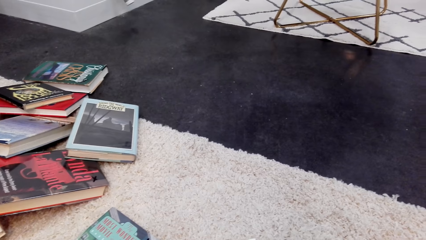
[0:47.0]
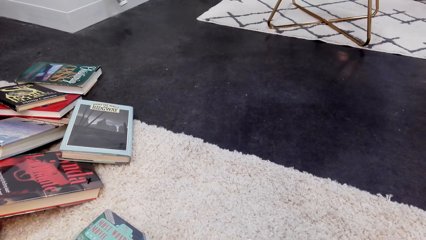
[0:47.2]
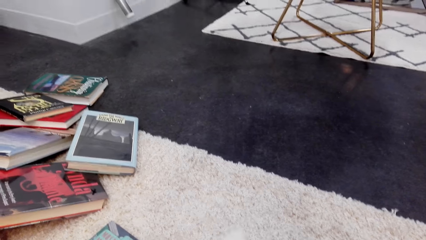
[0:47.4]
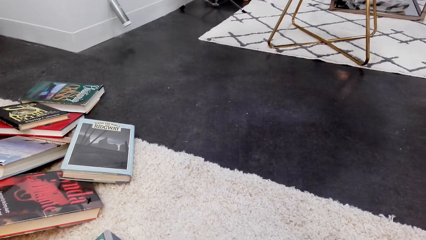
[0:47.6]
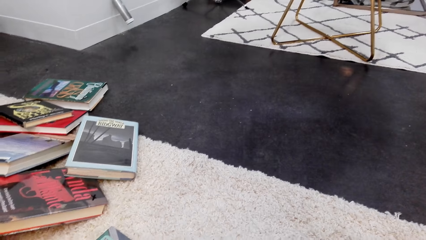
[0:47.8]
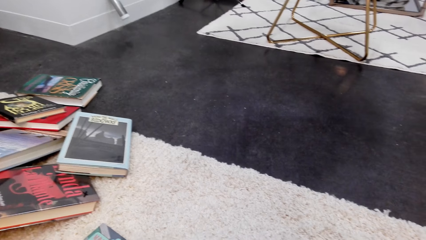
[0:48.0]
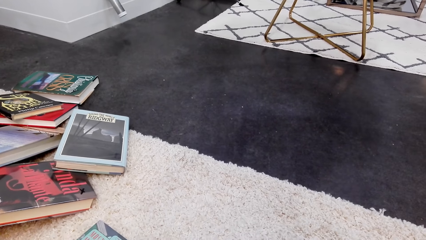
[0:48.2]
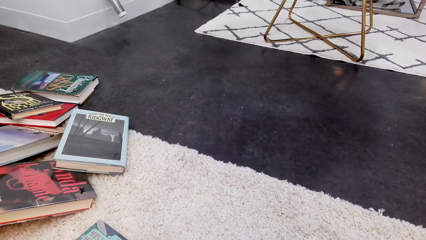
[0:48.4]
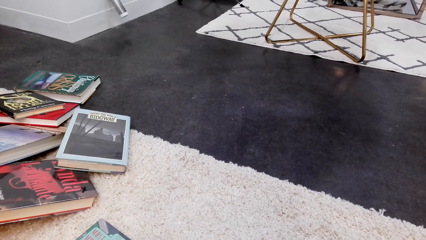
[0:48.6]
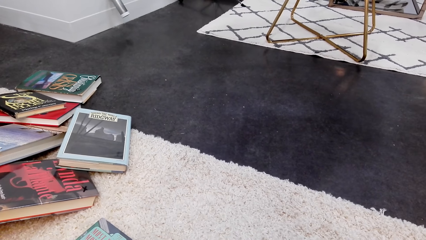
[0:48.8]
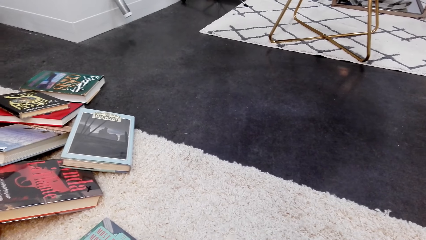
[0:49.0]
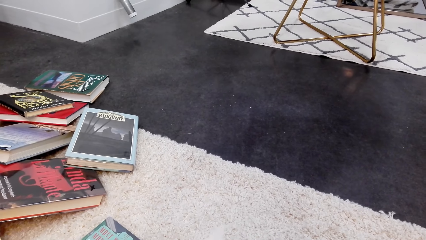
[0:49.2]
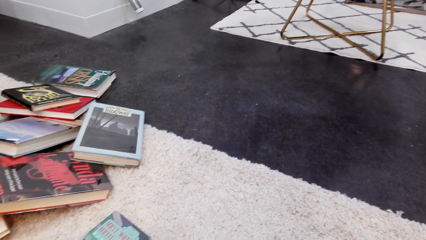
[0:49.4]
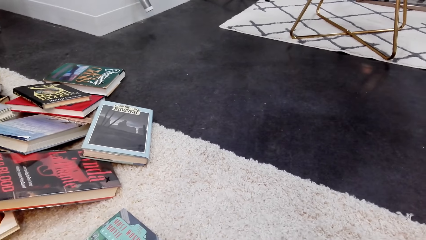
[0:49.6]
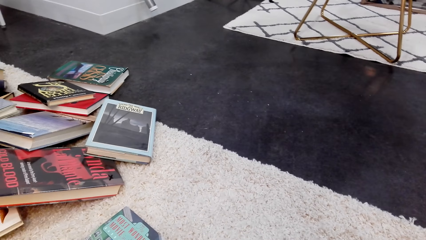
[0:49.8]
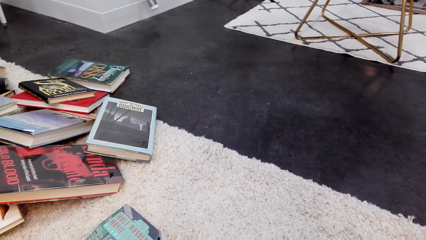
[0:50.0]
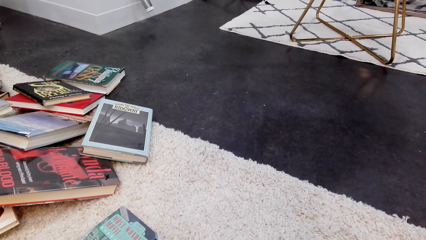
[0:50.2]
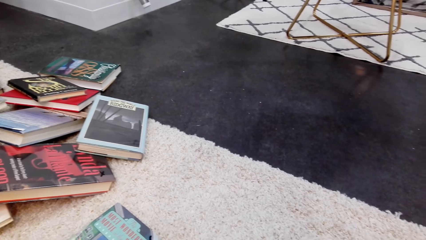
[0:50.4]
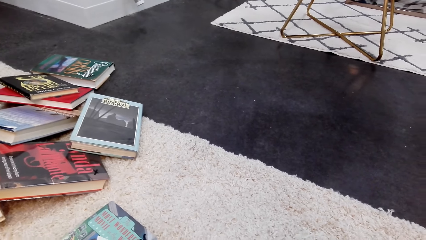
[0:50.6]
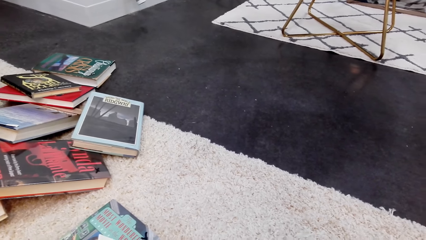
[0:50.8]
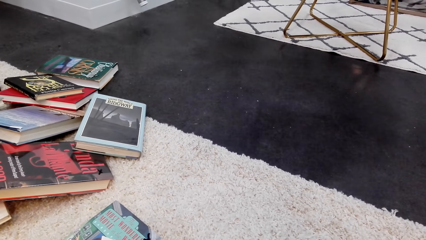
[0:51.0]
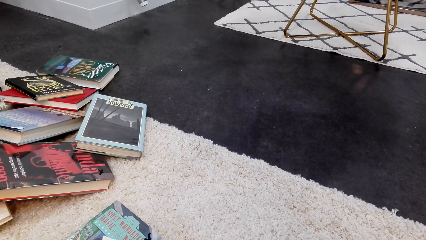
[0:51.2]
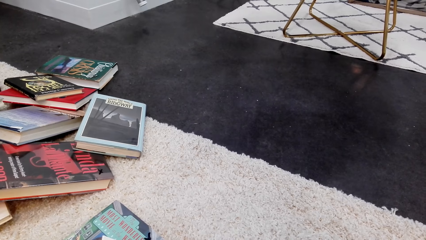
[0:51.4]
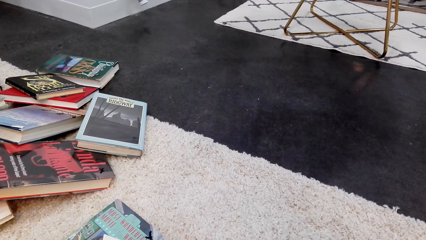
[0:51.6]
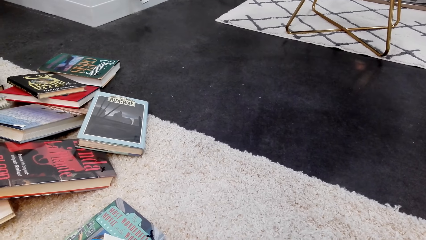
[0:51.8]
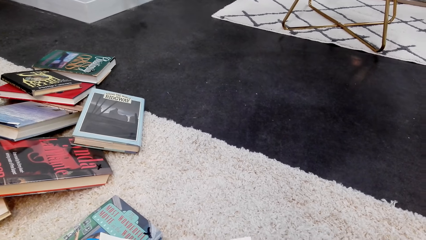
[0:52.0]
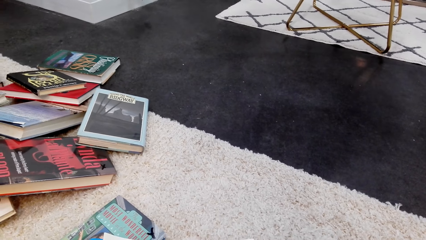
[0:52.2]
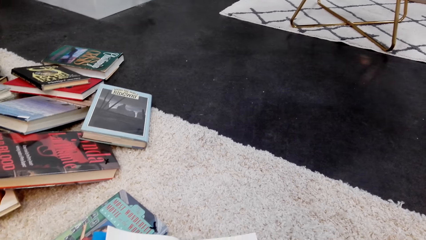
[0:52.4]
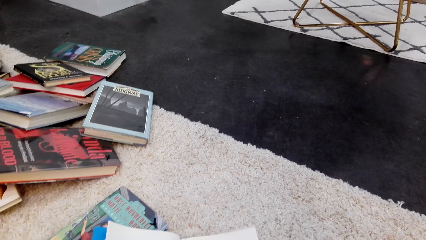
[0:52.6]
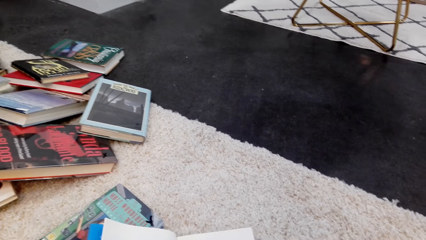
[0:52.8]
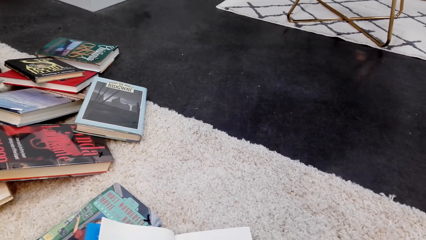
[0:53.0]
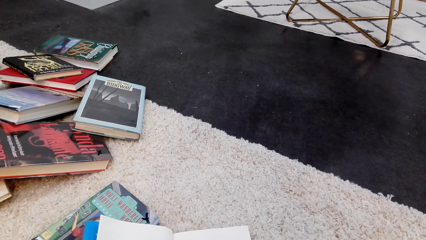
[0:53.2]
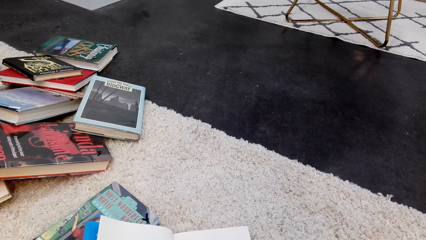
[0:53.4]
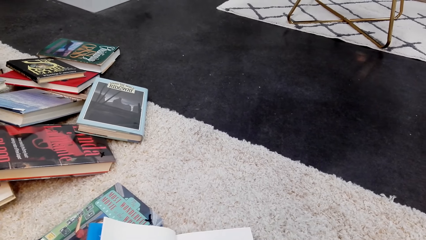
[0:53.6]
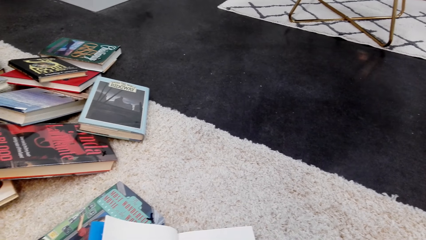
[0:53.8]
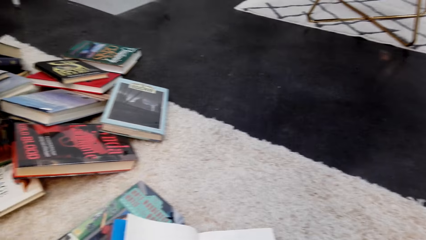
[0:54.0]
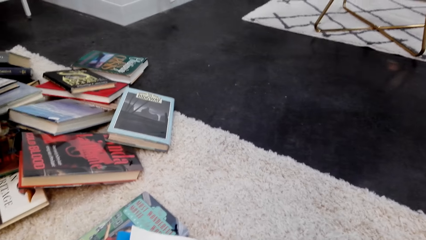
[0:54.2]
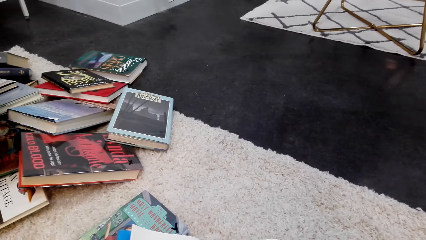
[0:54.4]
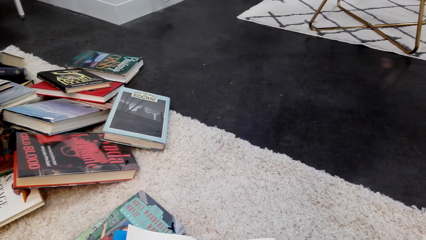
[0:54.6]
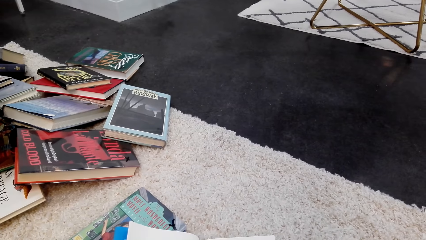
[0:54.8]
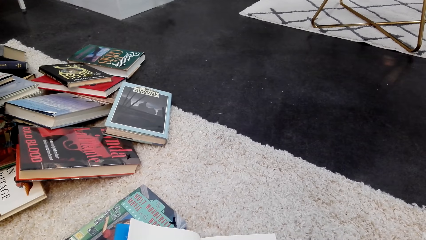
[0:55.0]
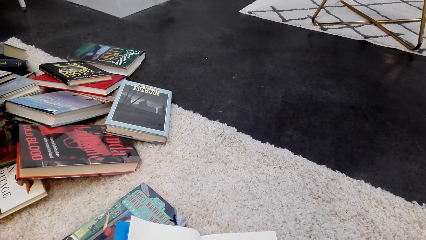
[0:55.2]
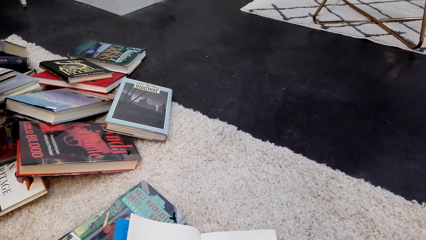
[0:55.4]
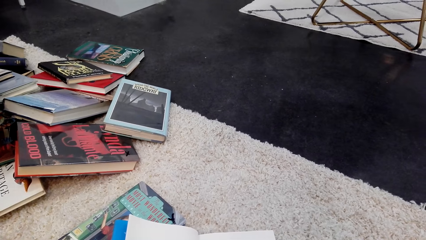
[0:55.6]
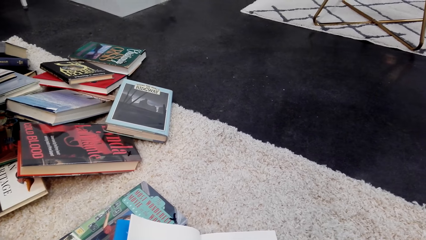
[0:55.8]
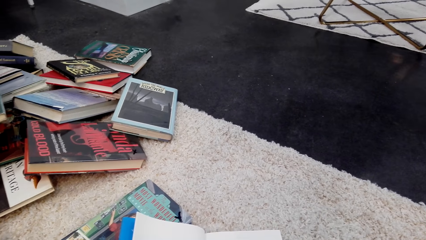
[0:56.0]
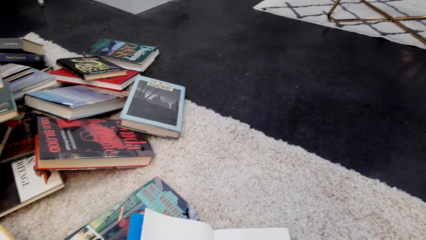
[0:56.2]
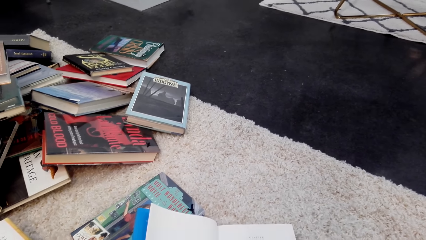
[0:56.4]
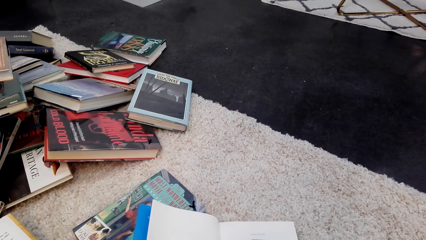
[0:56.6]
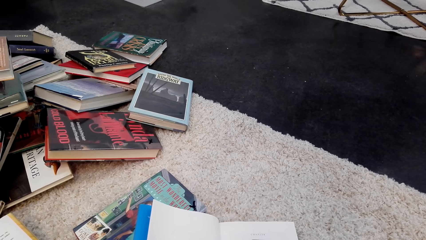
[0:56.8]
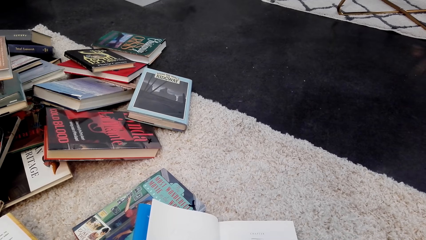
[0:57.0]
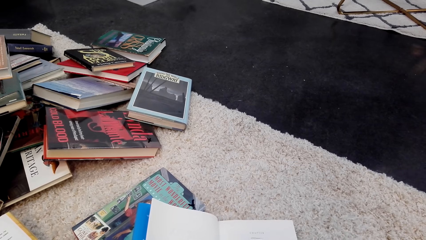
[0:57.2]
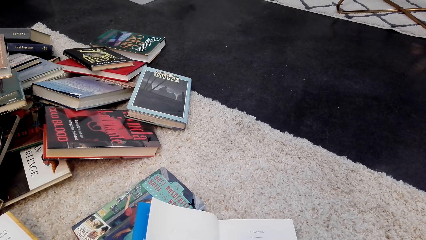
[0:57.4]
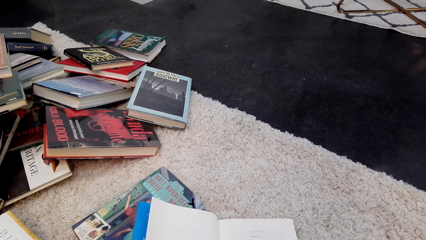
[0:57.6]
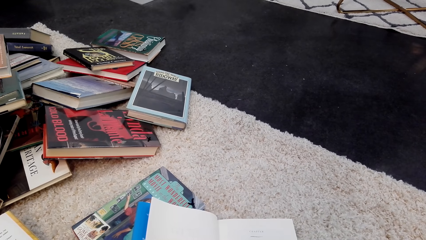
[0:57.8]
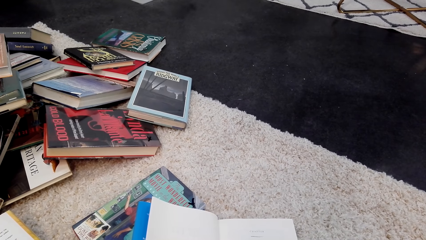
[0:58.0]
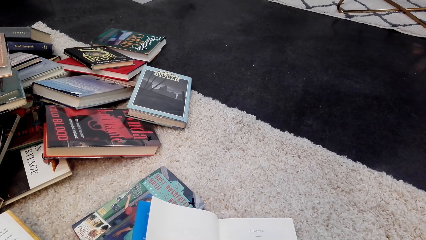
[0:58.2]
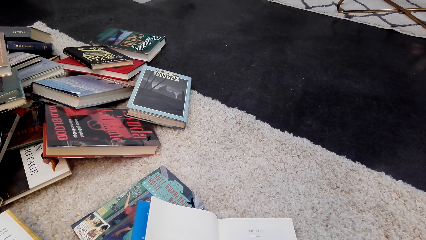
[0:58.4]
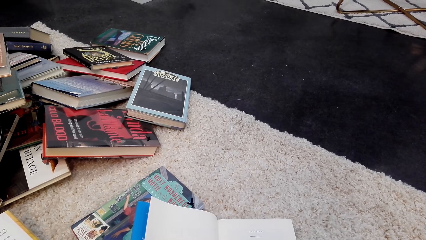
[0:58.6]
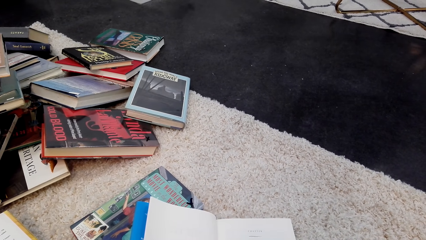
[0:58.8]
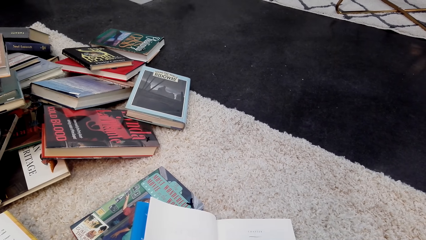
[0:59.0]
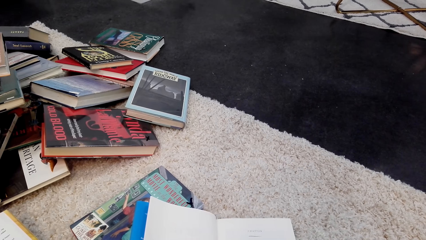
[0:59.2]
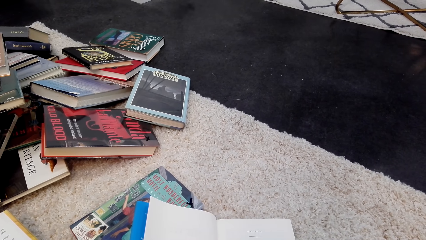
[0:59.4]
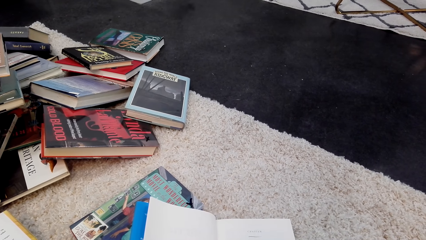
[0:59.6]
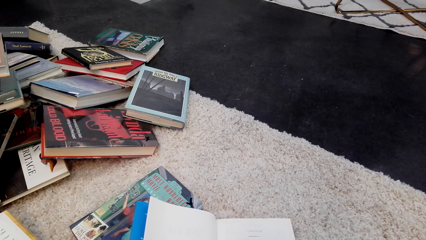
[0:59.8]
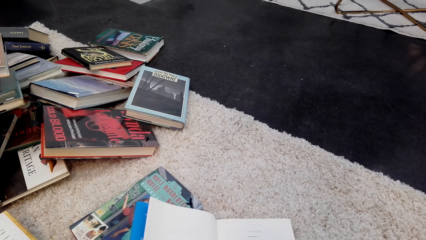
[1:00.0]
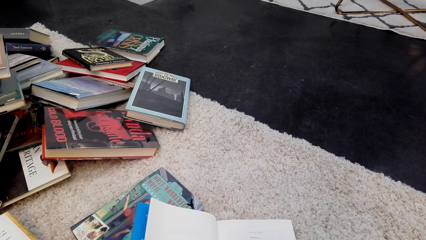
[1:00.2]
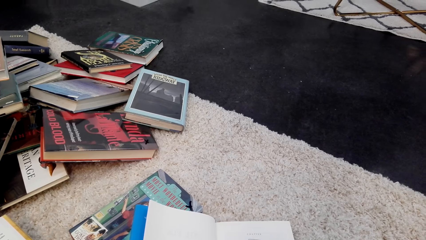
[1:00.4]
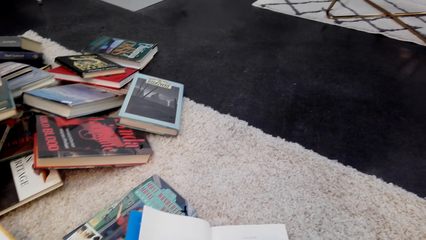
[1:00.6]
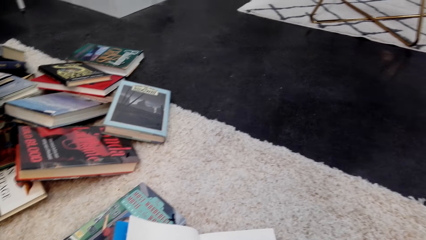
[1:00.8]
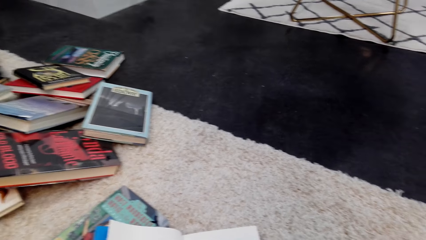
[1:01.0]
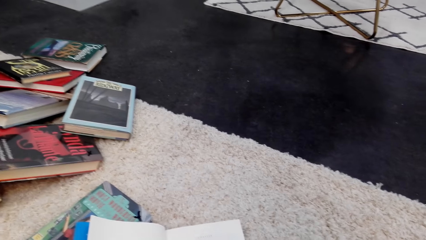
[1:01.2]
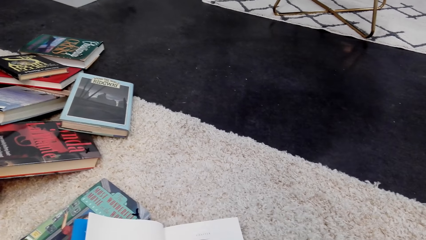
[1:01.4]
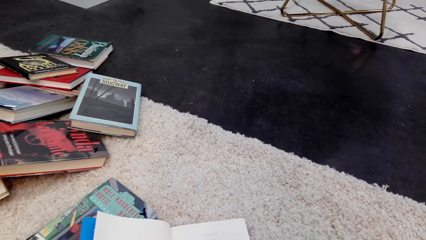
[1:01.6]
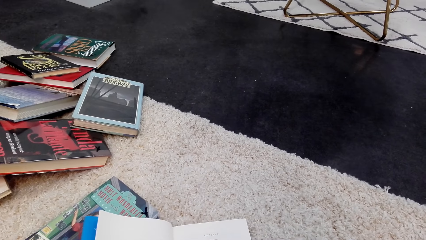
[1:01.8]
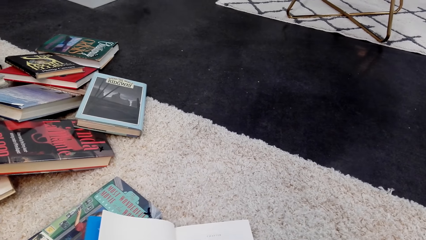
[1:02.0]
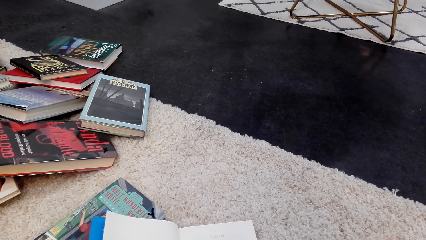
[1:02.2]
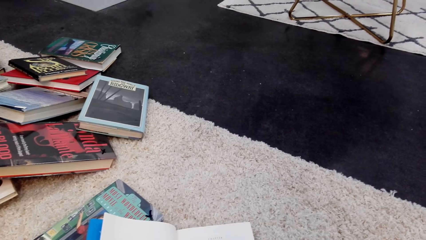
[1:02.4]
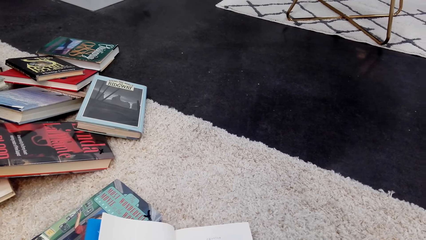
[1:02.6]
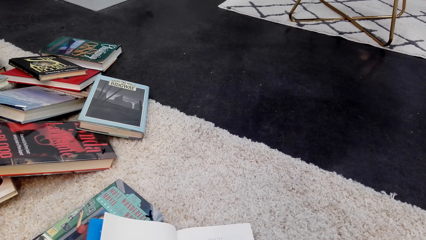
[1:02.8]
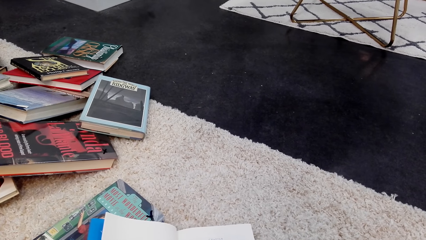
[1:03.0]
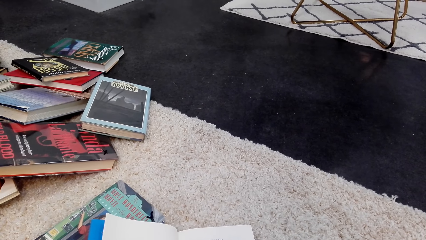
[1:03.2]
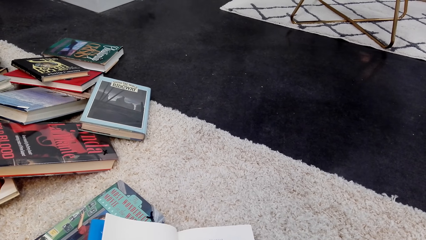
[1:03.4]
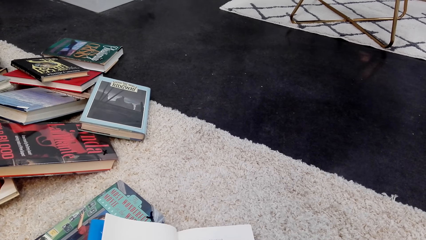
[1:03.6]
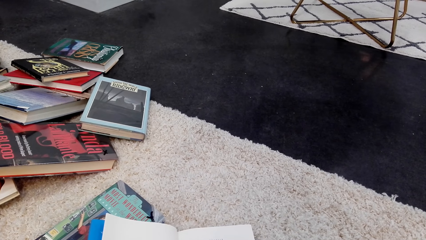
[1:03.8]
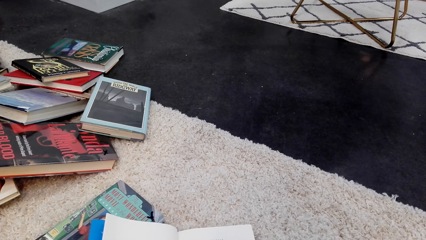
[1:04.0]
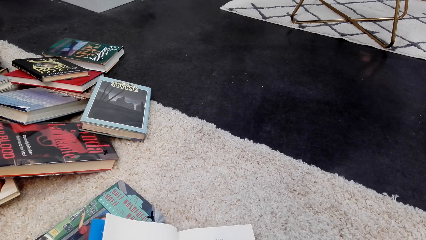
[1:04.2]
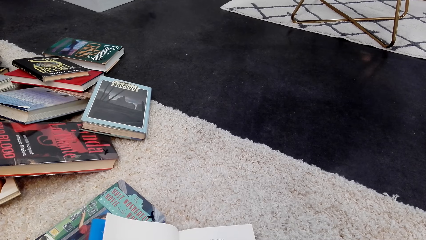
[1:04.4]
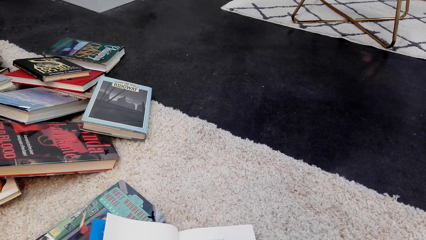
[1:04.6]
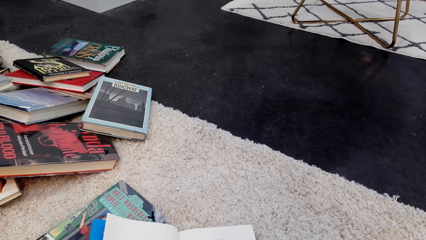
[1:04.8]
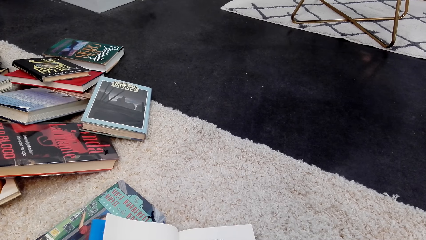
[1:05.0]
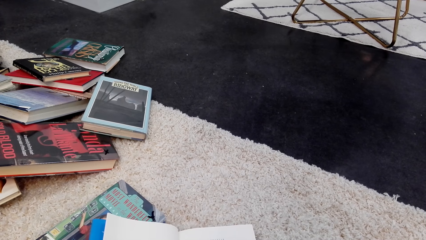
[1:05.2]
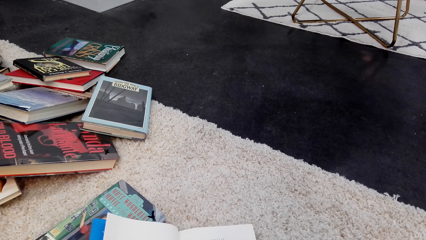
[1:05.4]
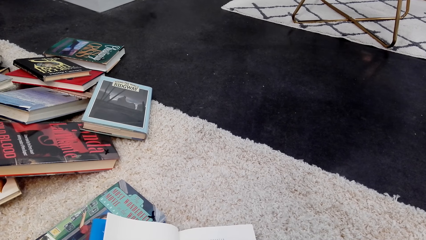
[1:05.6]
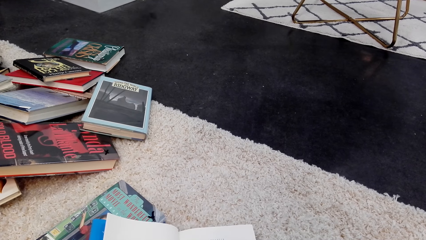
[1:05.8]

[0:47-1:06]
The camera wearer turns a page. They put the book on the floor. They read the book. They read the book.
